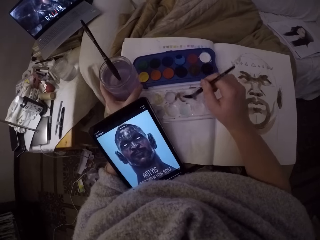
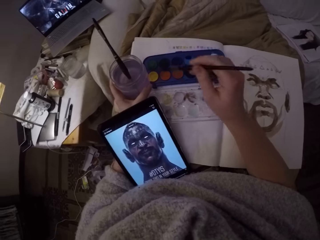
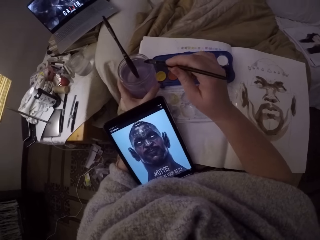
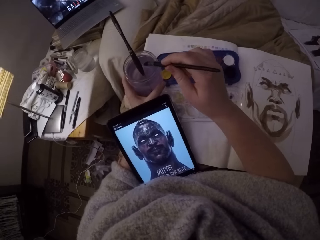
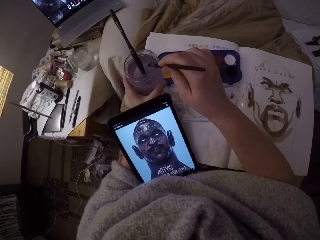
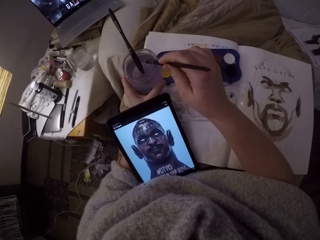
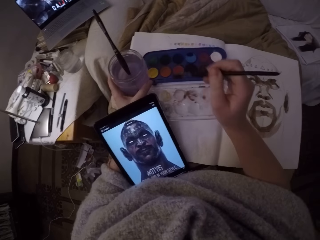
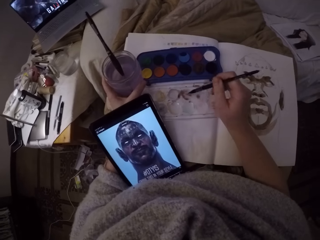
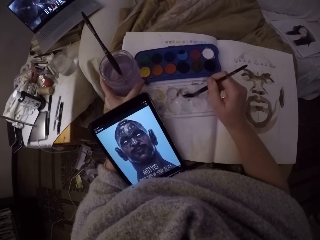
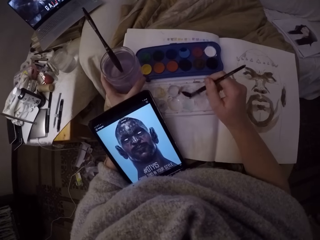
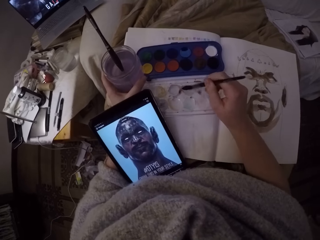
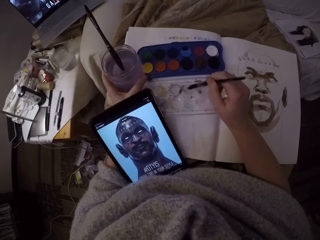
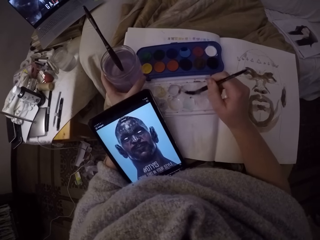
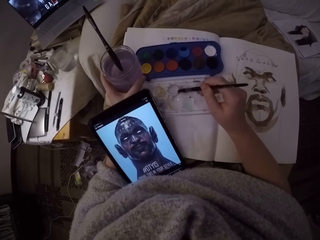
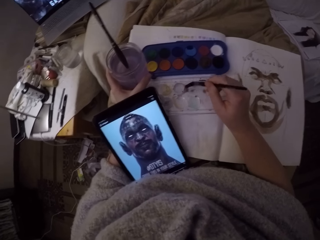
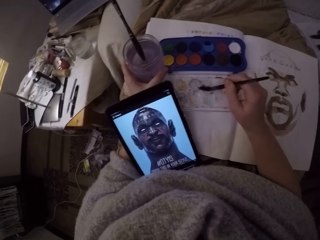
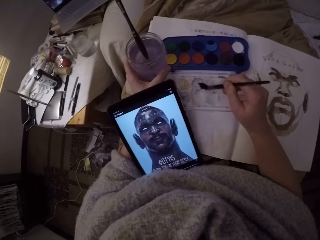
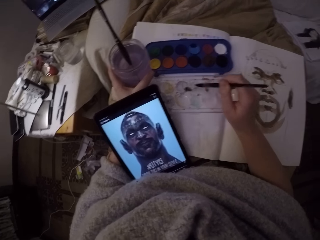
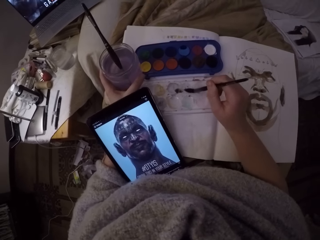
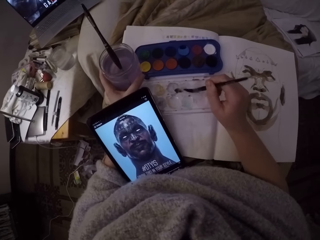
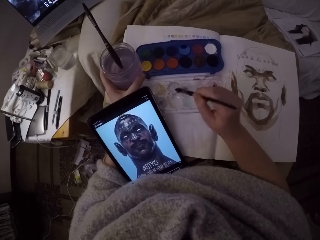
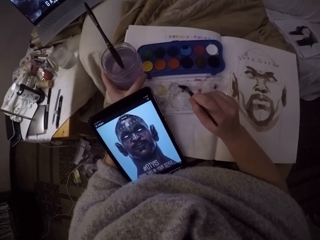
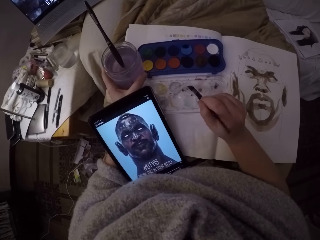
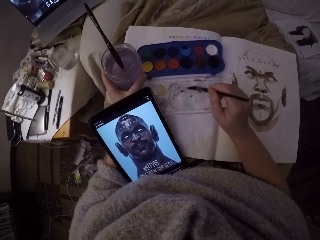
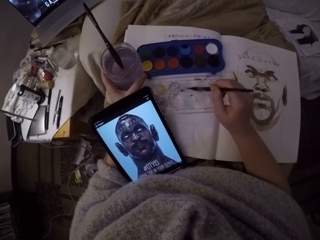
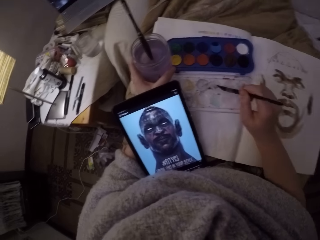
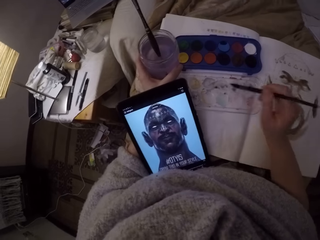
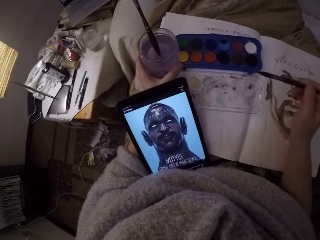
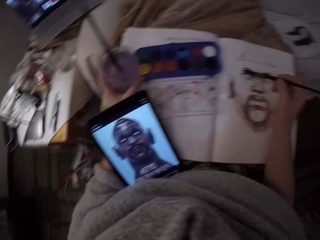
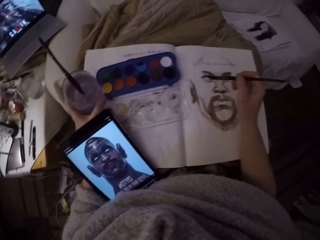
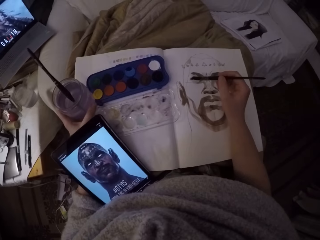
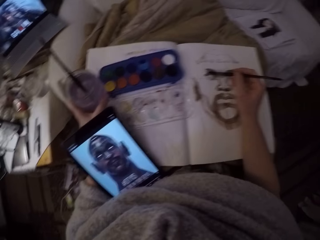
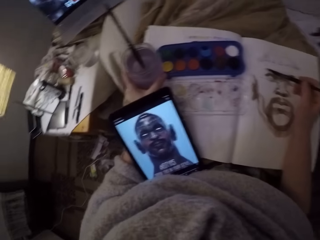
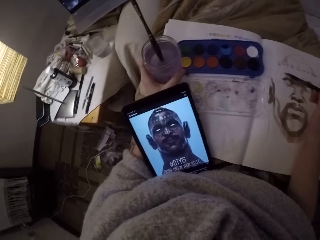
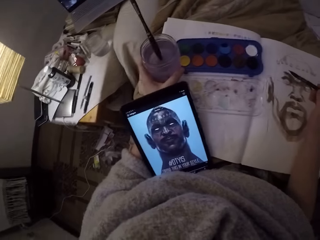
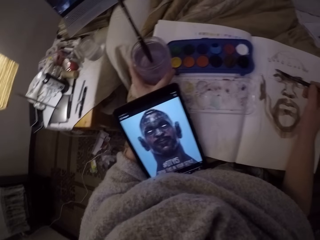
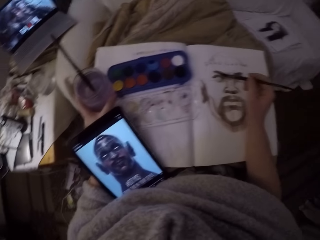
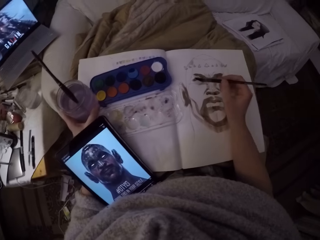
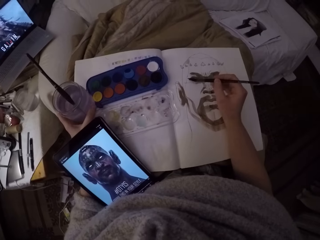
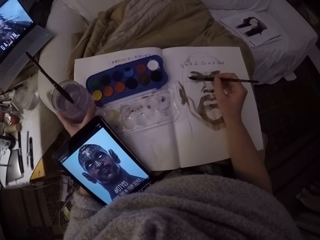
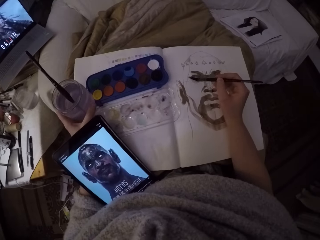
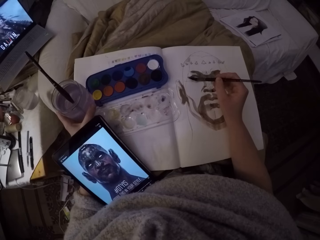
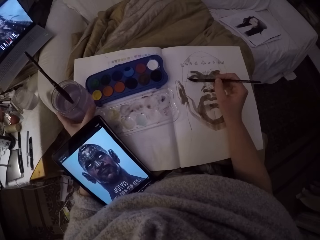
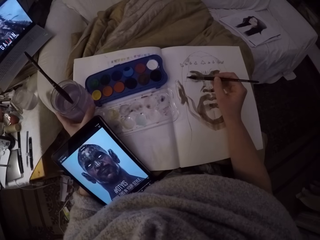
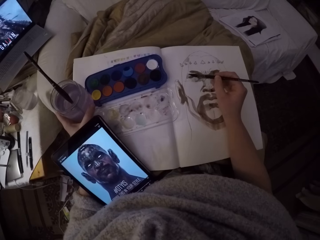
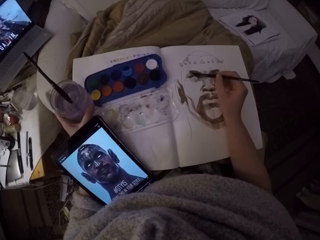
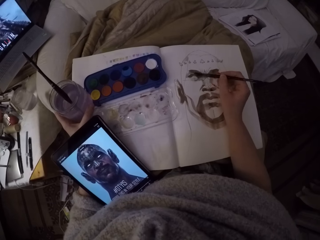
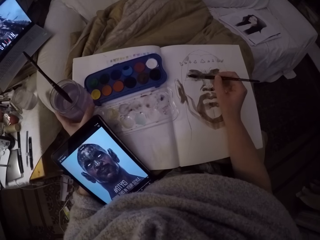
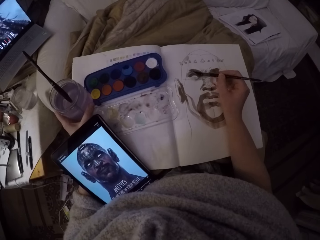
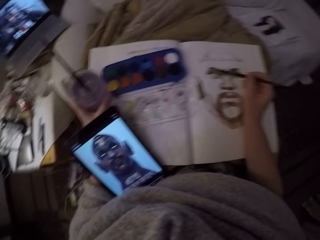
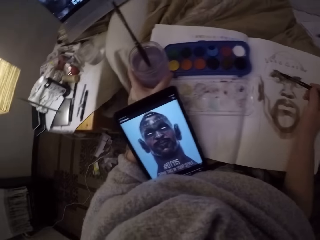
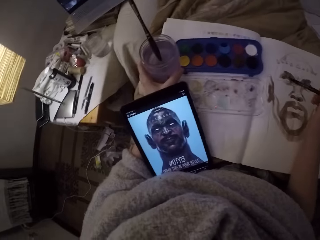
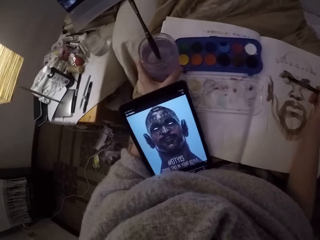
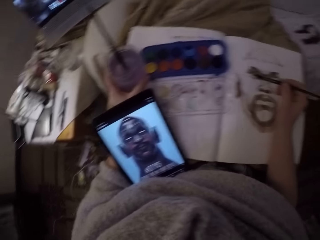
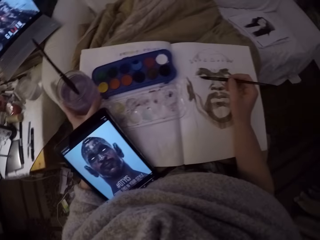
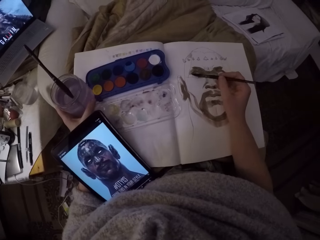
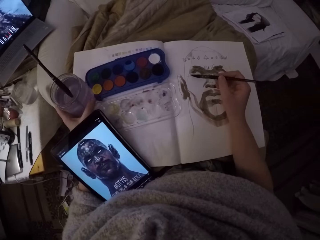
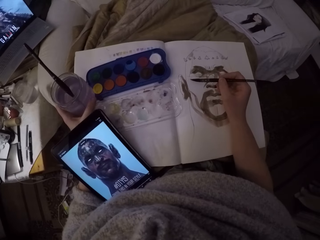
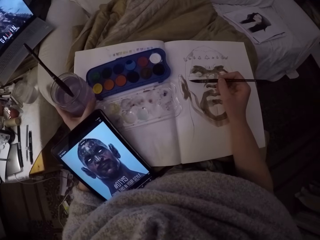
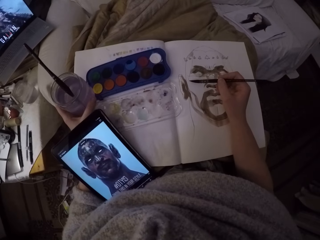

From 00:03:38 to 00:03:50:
The camera wearer moves the brush to the mixer. They rub the paint brush on the paint box. They move the paint brush towards a jar with paint in it. They dip the paint brush in the jar. They move the brush back to the mixer. They rub the paint brush on the paint box. They mix the brush on the mixer palette. They move the paint brush back to the sketch. They paint the sketch. They look at their tablet. They look back at the sketch. They continue to paint. They look at their tablet. They turn back to the sketch. They continue painting.

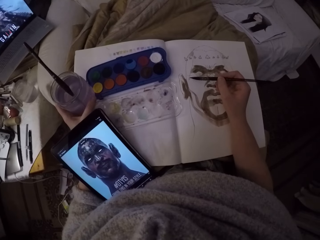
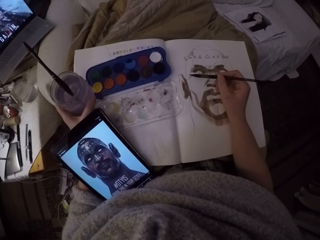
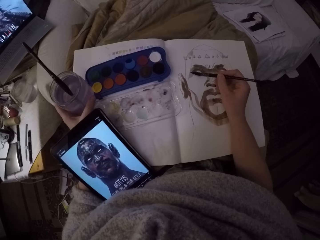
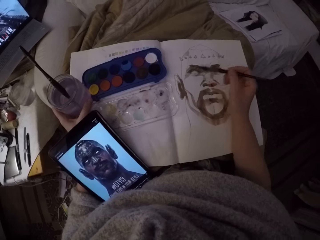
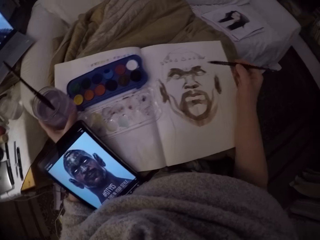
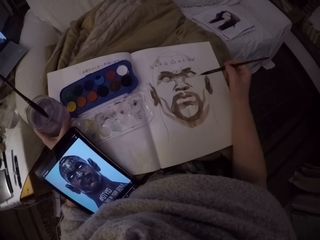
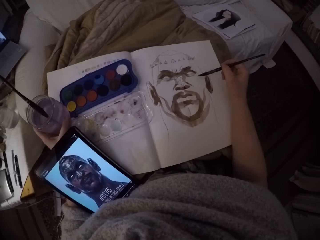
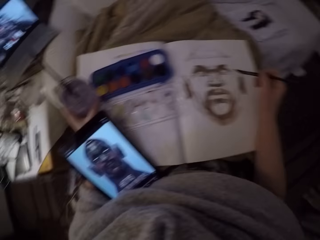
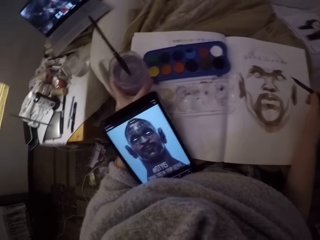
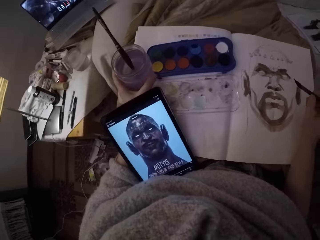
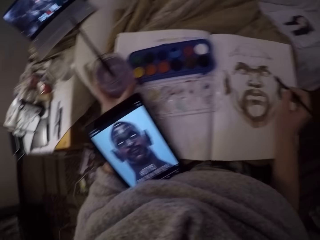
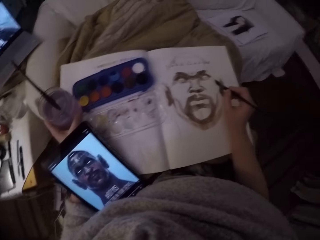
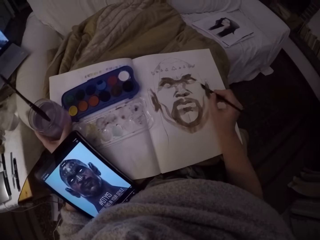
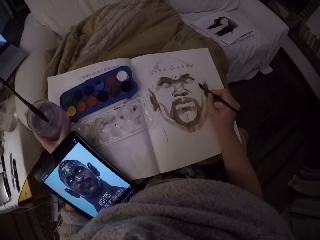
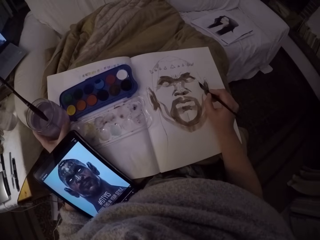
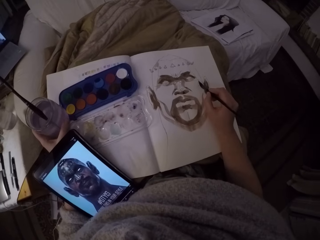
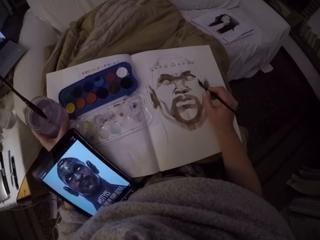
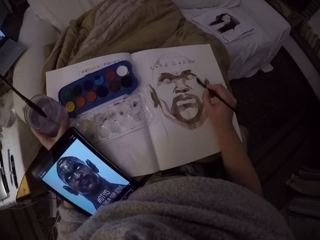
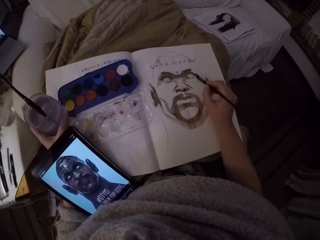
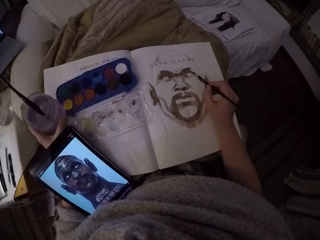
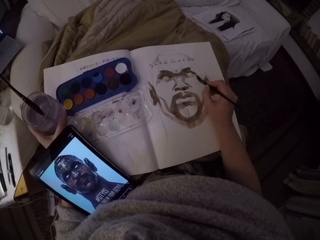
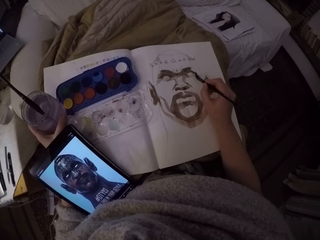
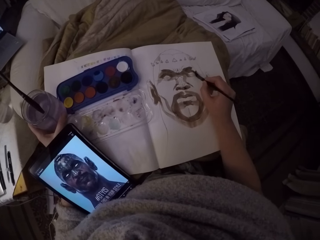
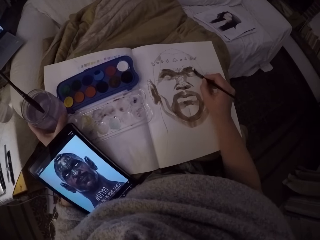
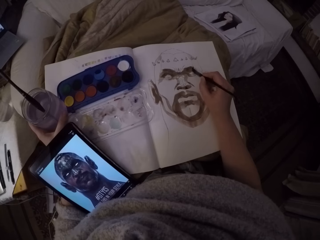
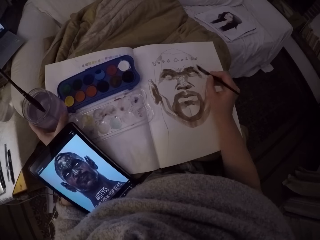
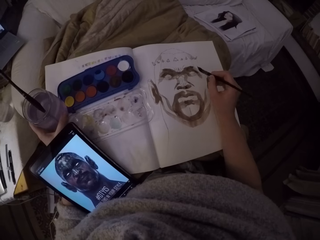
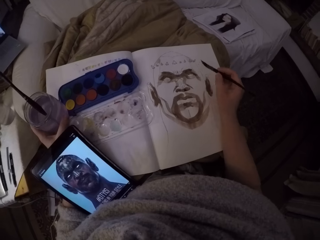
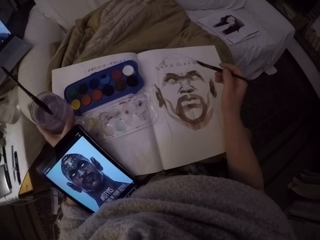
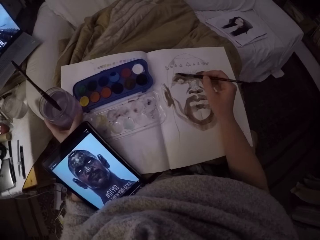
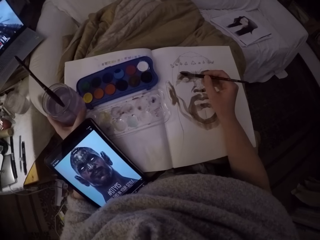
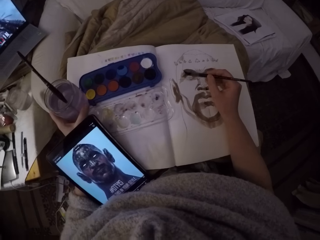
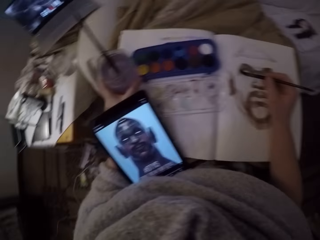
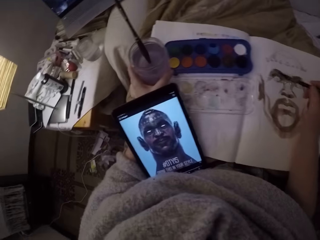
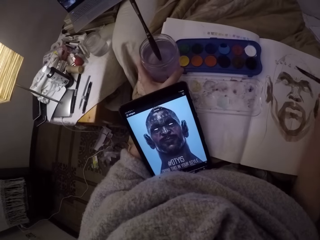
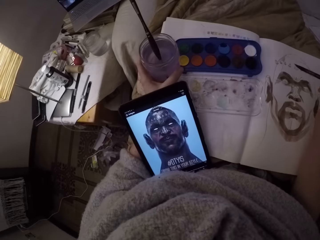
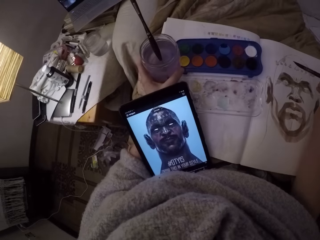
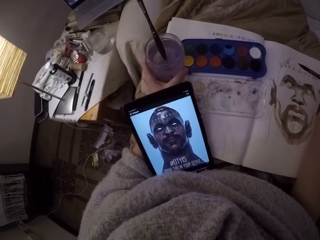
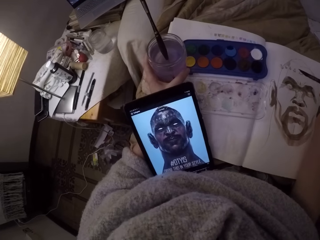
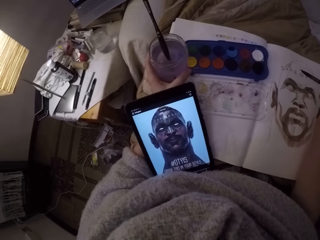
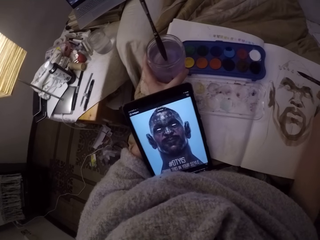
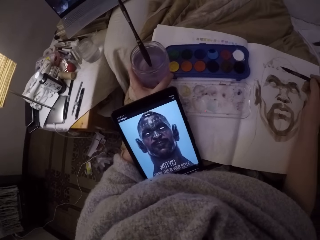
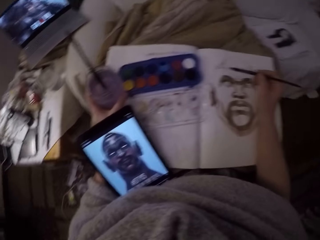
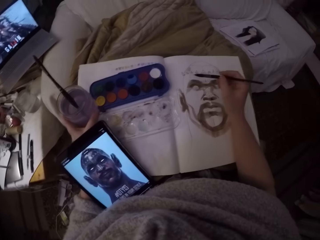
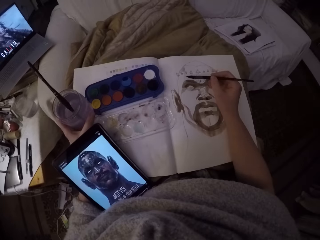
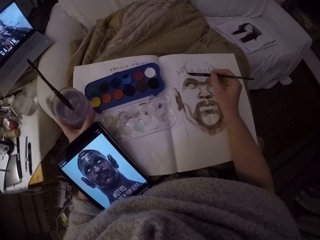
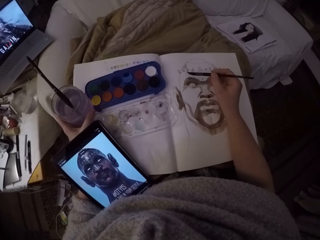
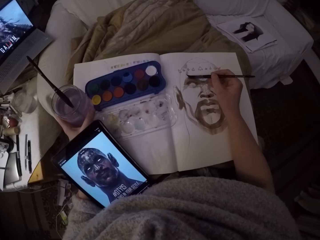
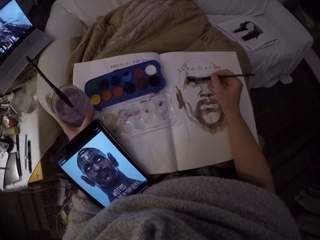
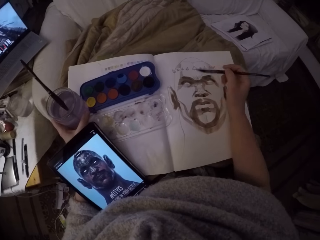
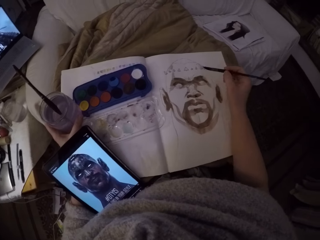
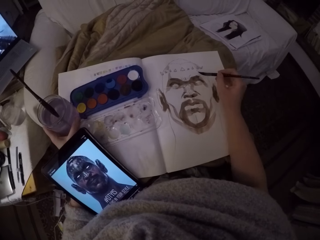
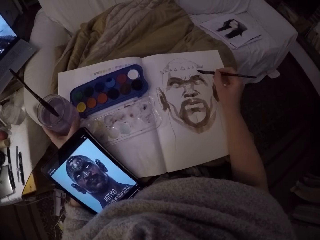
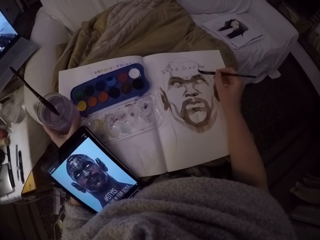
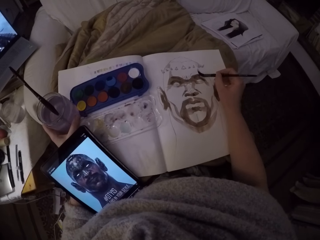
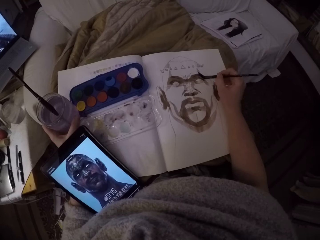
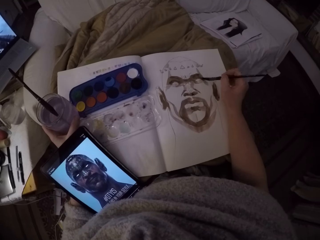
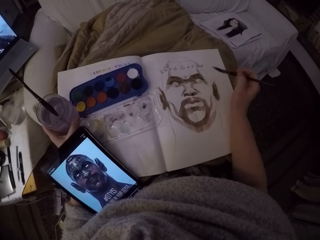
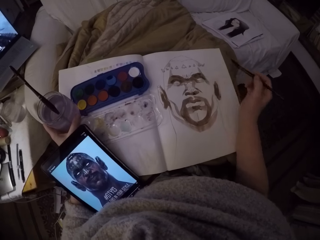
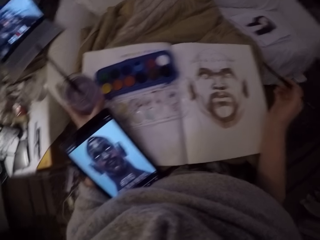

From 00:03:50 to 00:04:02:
The camera wearer continues to paint. They move the paint brush to the other side of the sketch. They look at the reference drawing. They turn back to the sketch. They continue to paint. They move to the other side of the sketch. They look at their tablet. They look back at the sketch. They paint the sketch. They move slightly to the other side of the sketch. They continue to paint. They move the paint brush away from the sketch.
